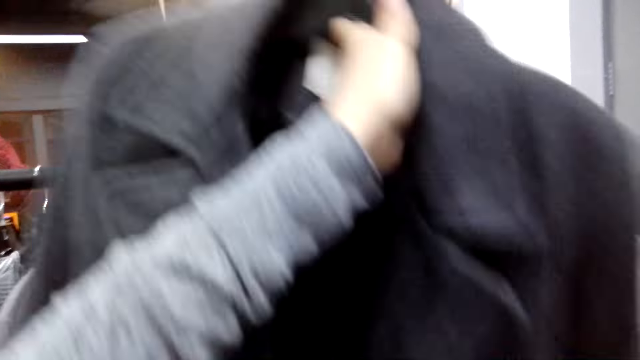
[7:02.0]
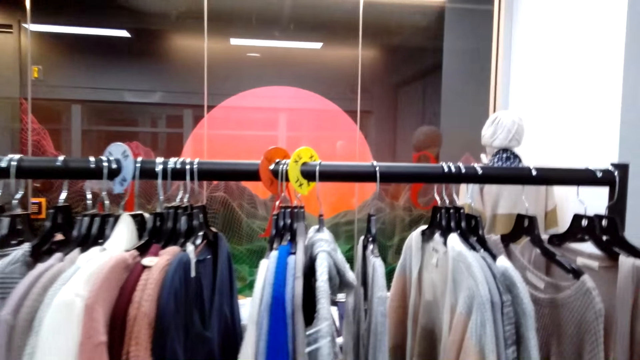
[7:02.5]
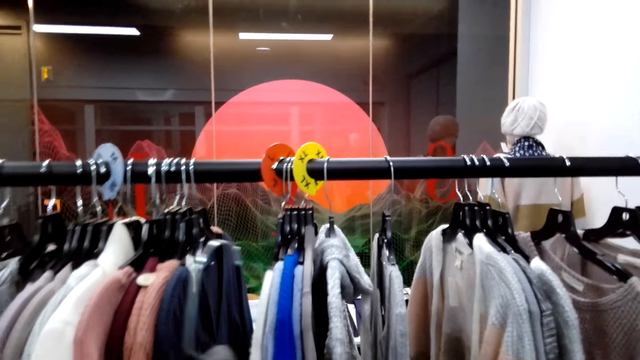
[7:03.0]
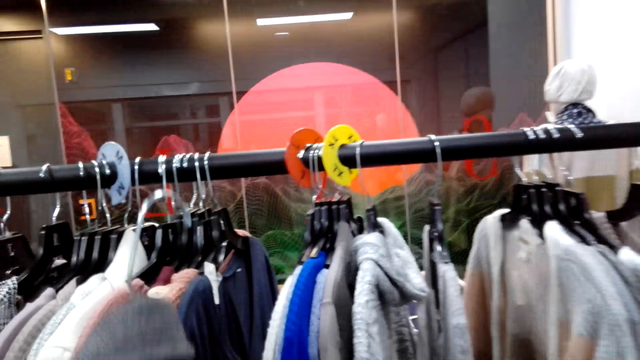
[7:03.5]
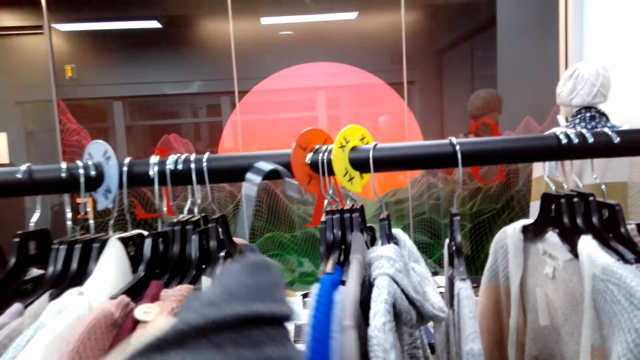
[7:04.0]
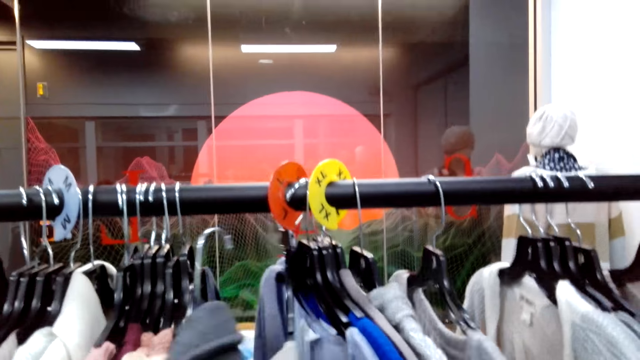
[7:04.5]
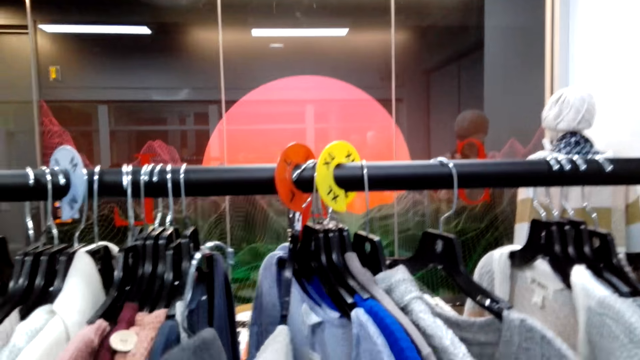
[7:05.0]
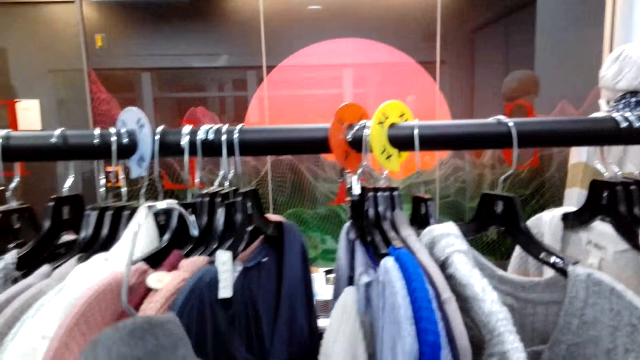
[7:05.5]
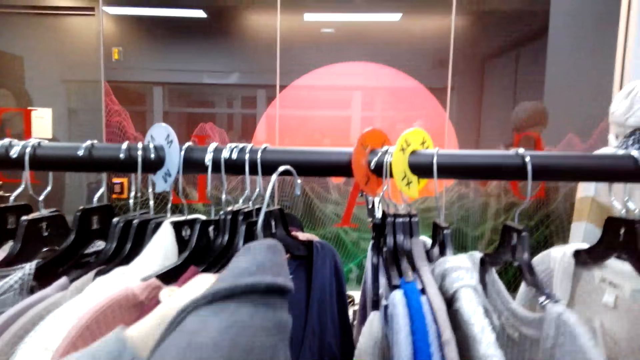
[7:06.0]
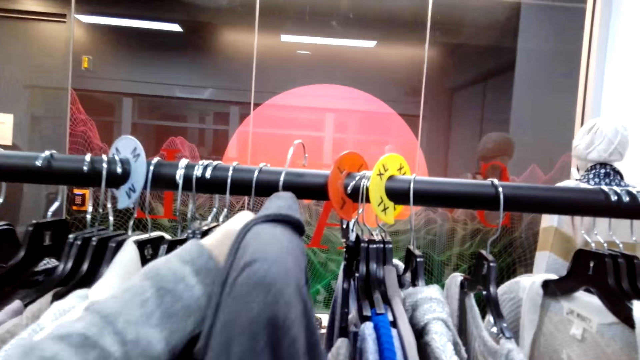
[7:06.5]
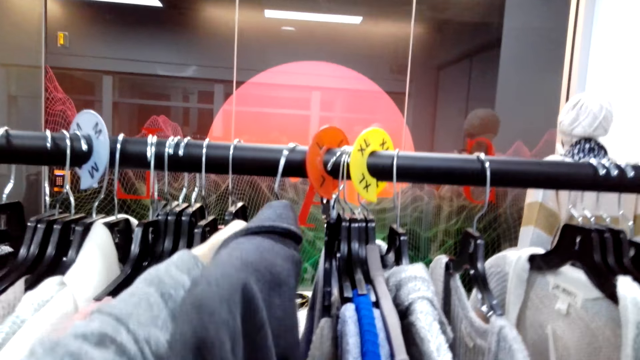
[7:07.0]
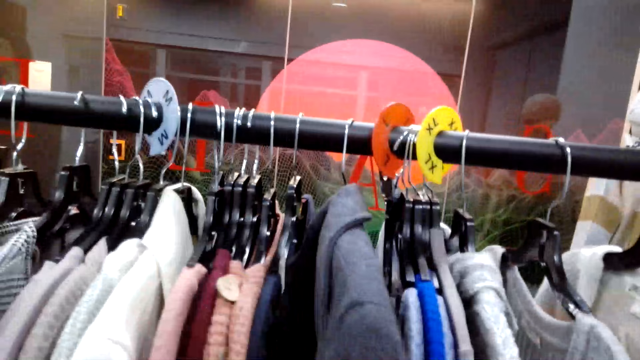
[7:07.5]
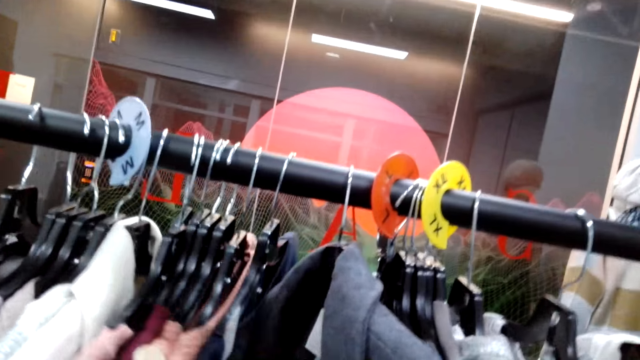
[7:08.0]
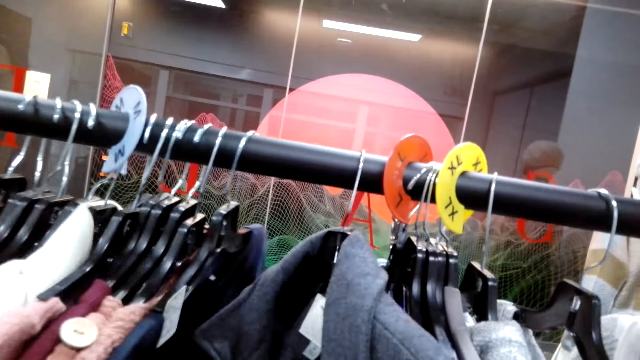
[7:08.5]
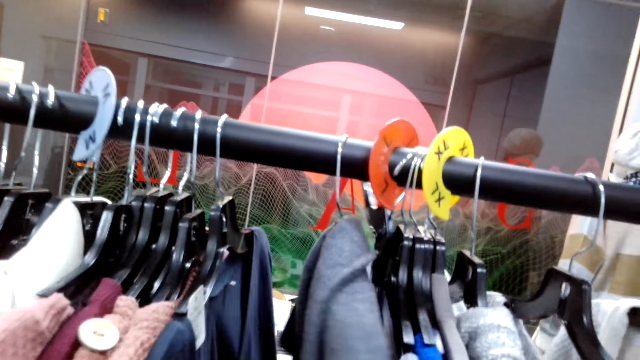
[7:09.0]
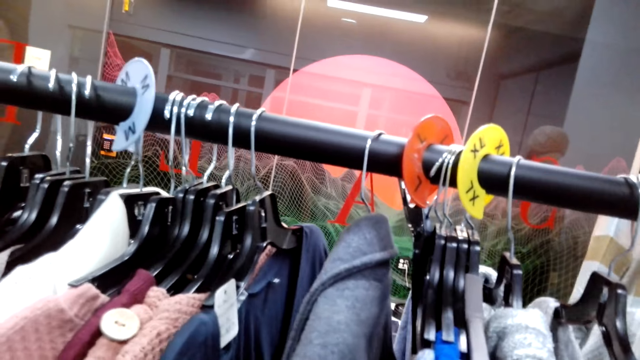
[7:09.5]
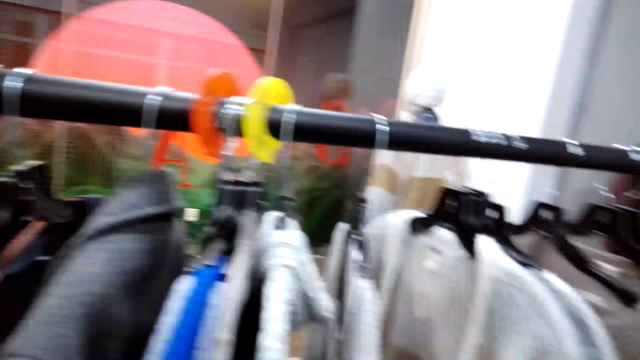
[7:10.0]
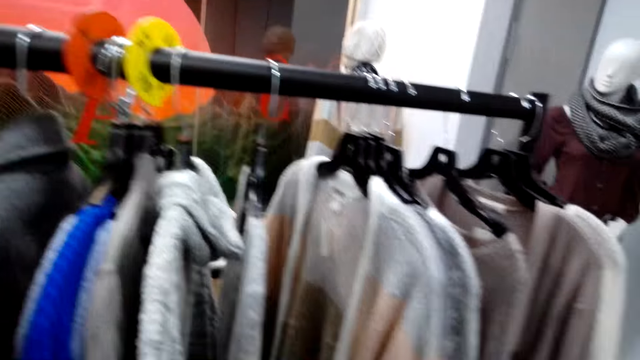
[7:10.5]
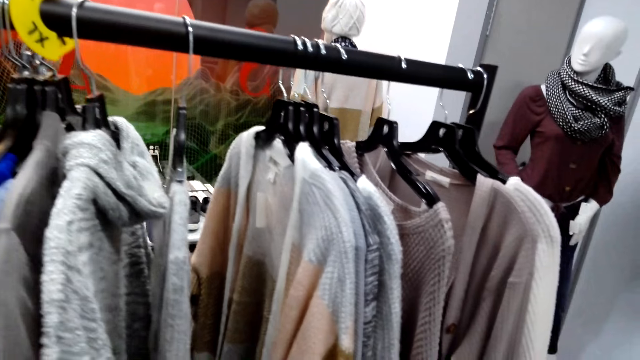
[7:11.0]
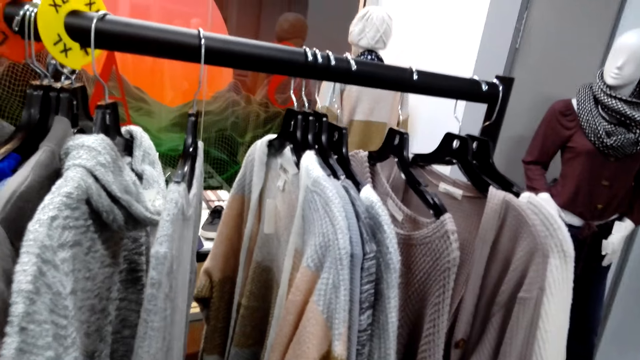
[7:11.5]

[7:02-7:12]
The camera wearer puts the coat down. They hang the coat on the hanging rack.

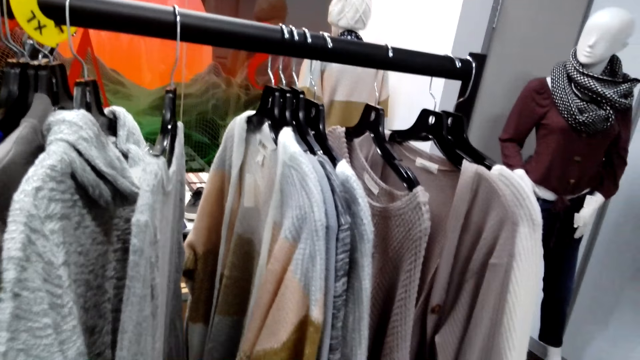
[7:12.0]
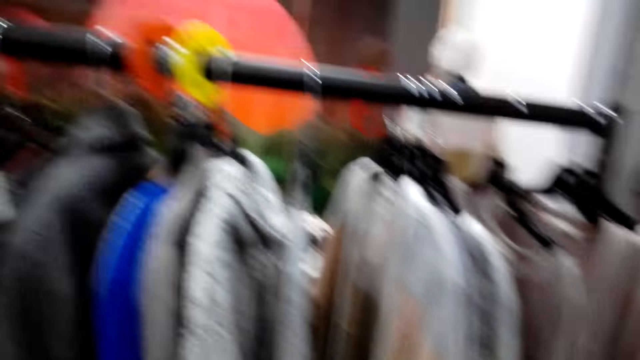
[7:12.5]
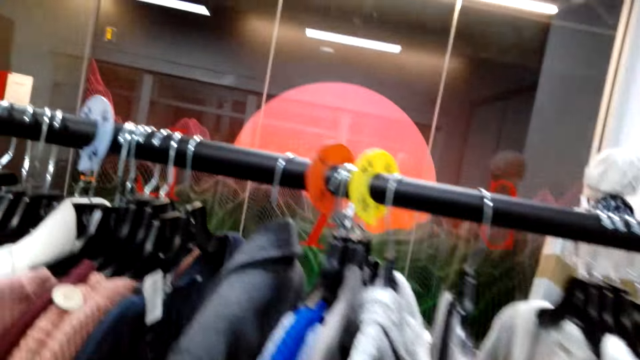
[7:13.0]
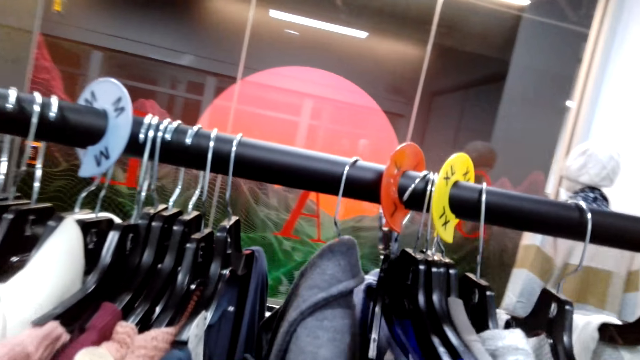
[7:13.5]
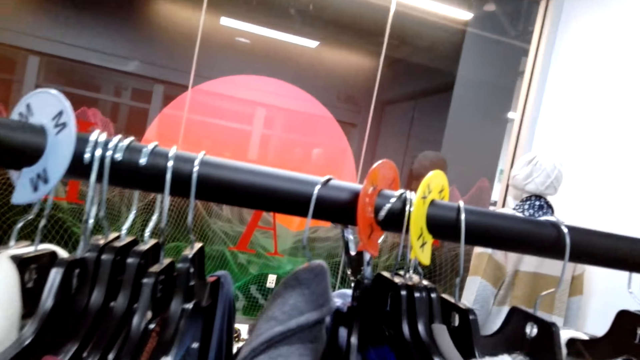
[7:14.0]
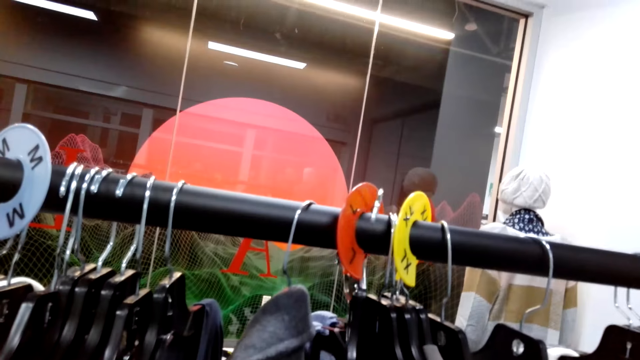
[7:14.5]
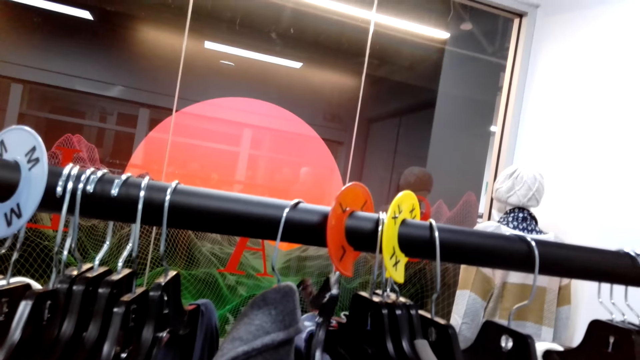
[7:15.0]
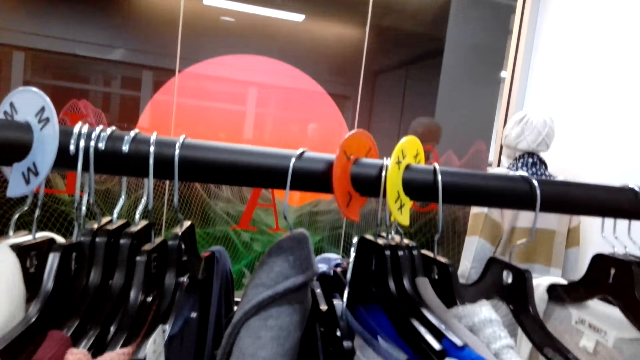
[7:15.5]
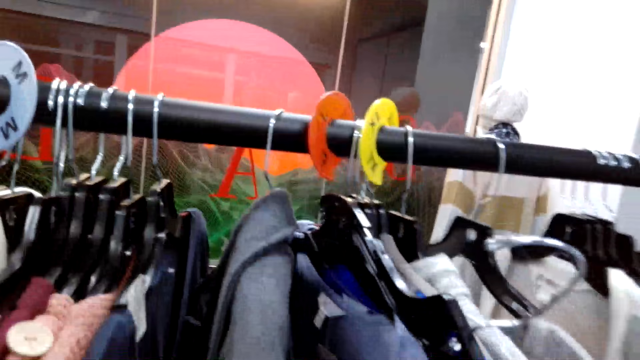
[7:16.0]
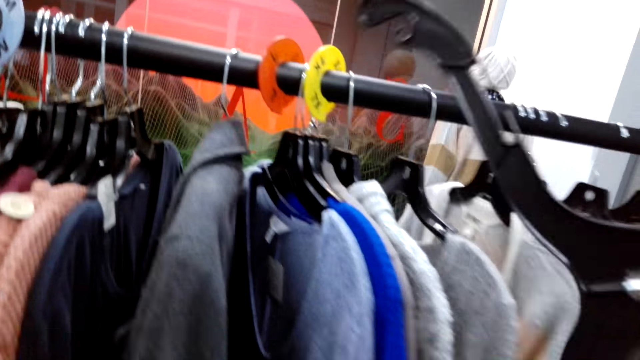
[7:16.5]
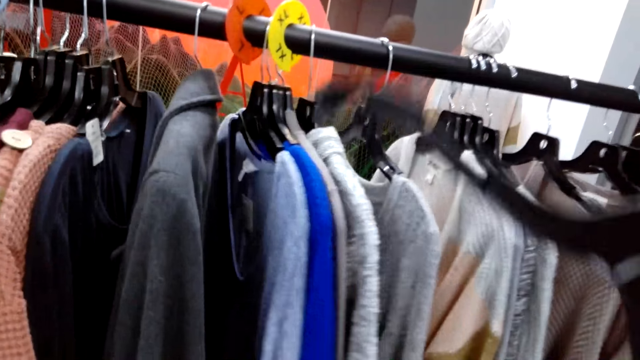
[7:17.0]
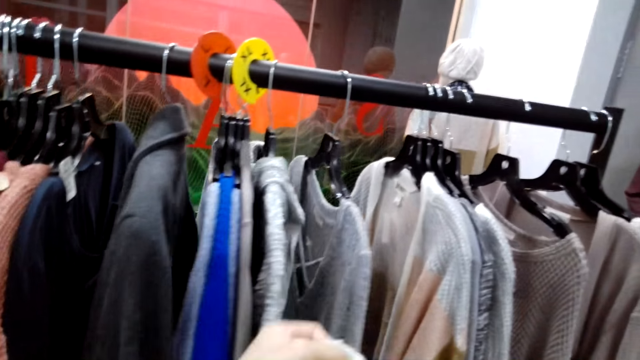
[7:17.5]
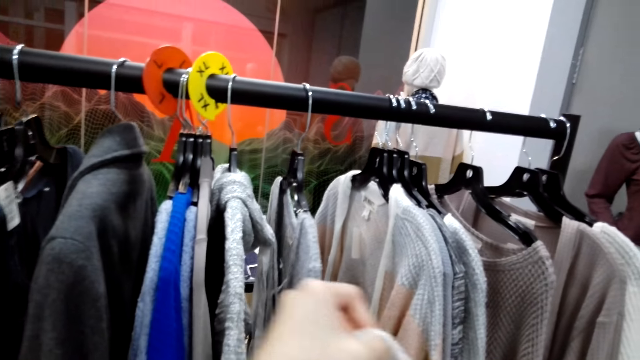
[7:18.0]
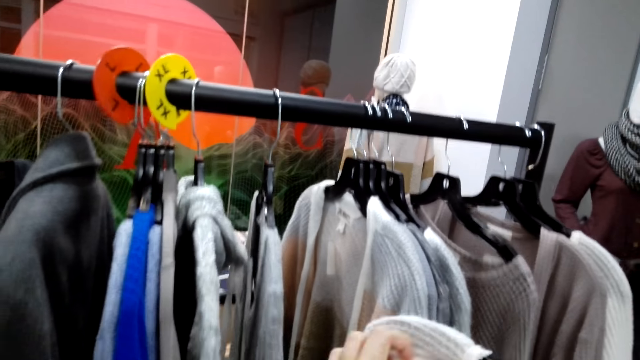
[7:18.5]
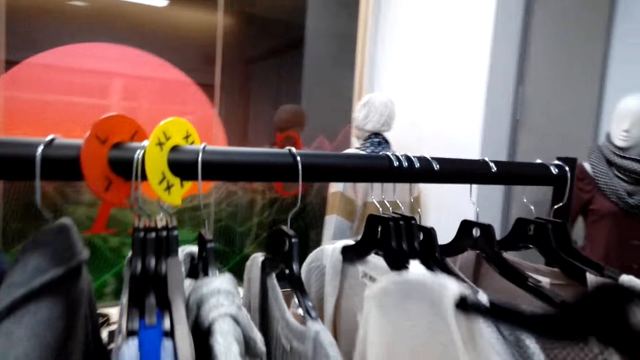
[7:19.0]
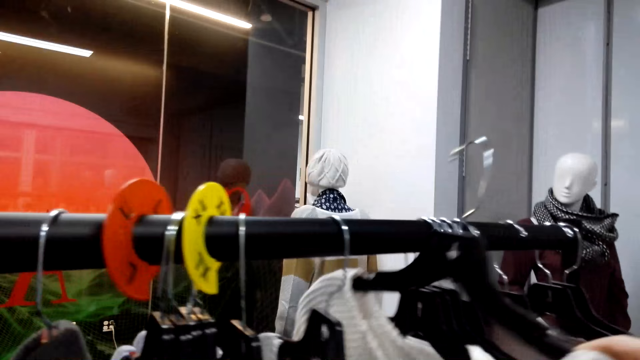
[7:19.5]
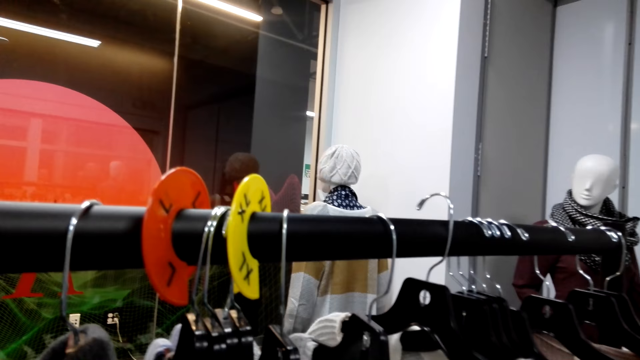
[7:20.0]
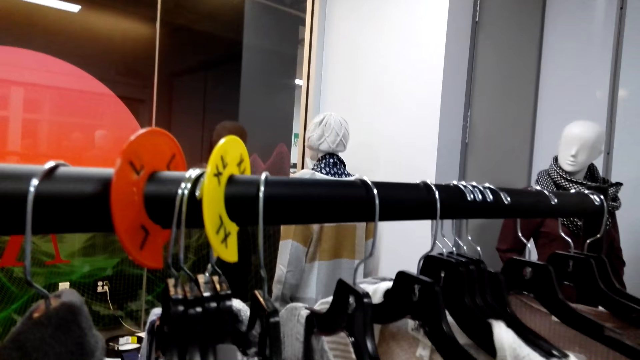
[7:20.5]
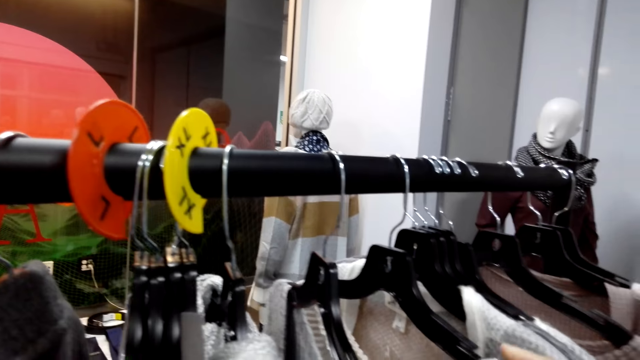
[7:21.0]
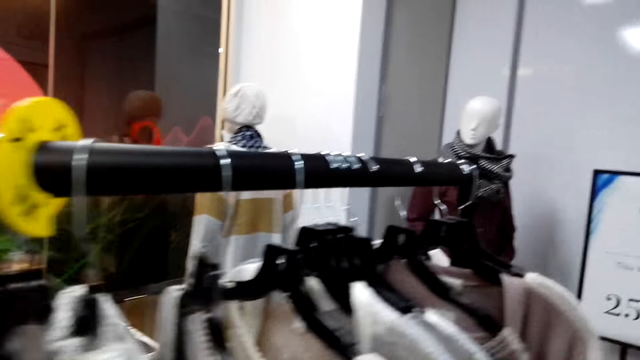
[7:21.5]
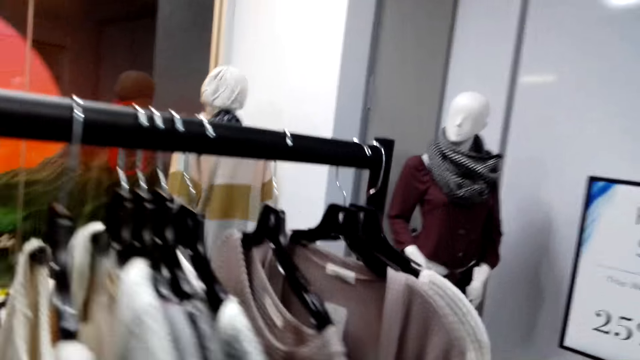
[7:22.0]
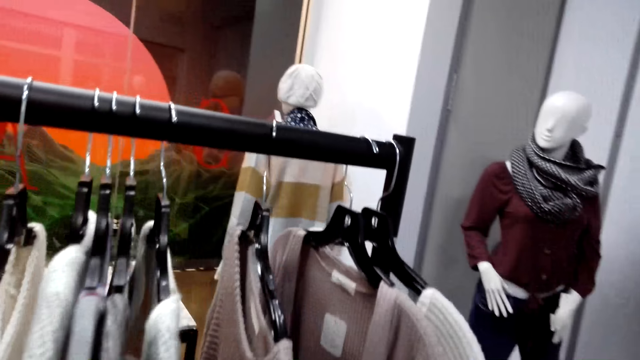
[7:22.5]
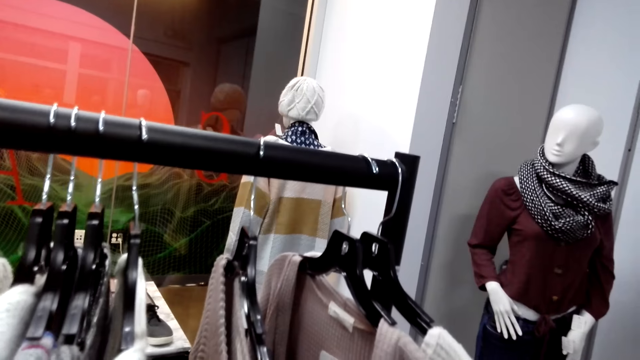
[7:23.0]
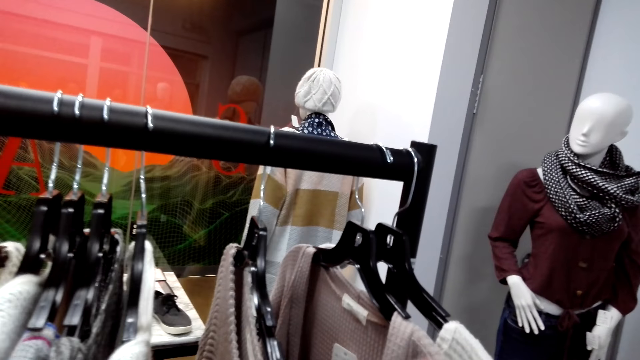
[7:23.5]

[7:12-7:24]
The camera wearer picks up the hanger. They place the sweater top on the hanger and hang the sweater top on the hanging rack. They move around the shop.
